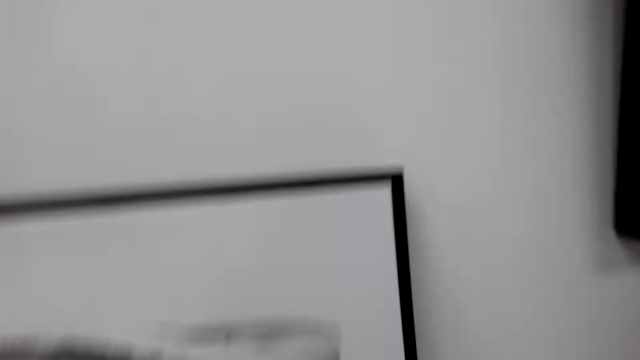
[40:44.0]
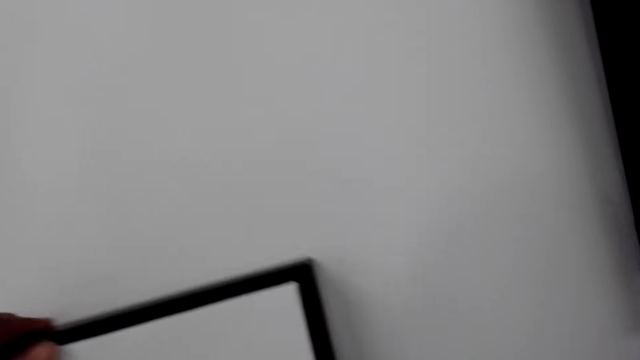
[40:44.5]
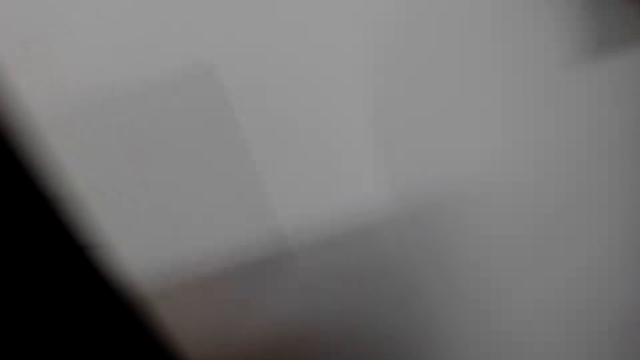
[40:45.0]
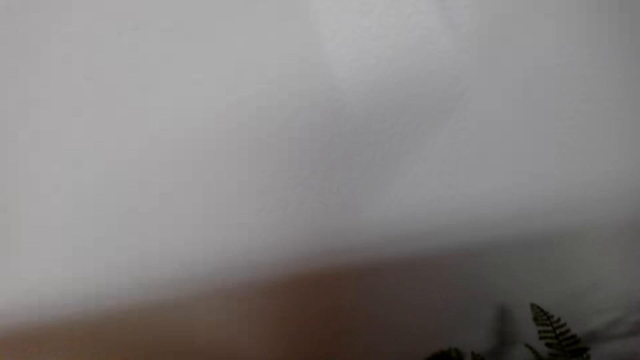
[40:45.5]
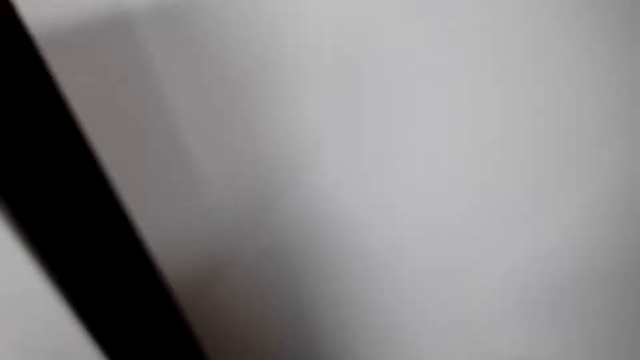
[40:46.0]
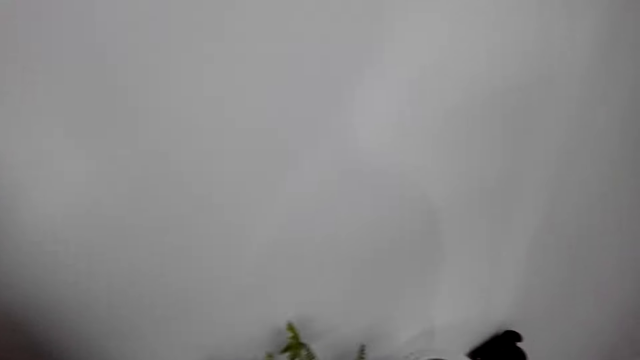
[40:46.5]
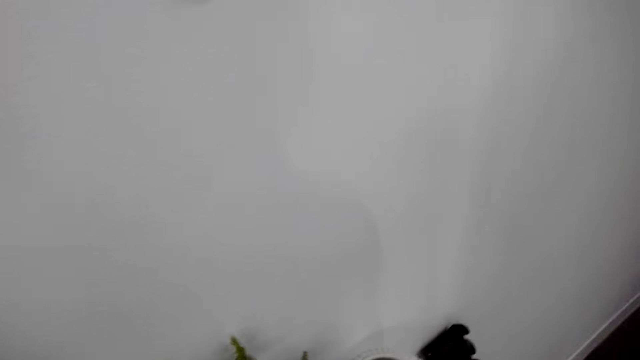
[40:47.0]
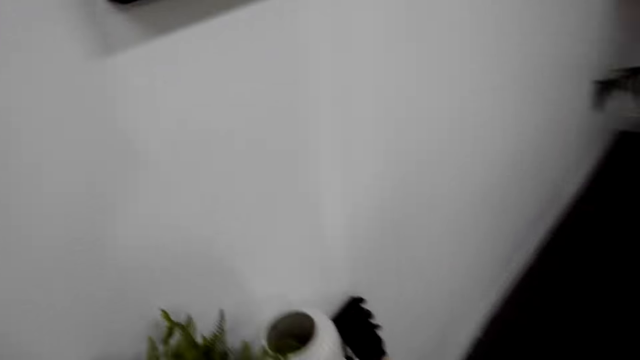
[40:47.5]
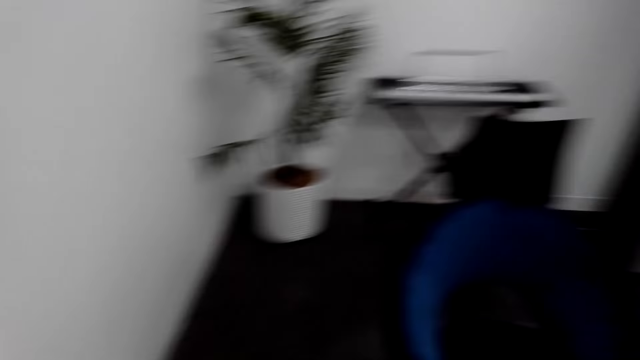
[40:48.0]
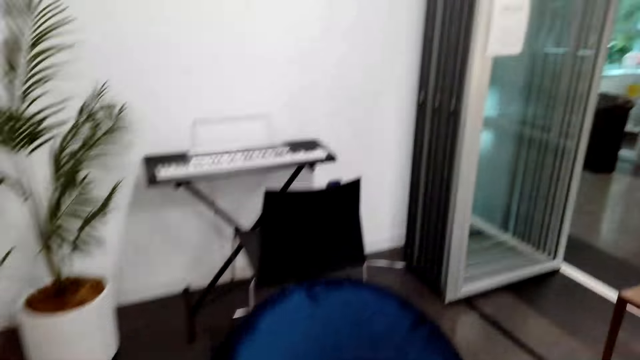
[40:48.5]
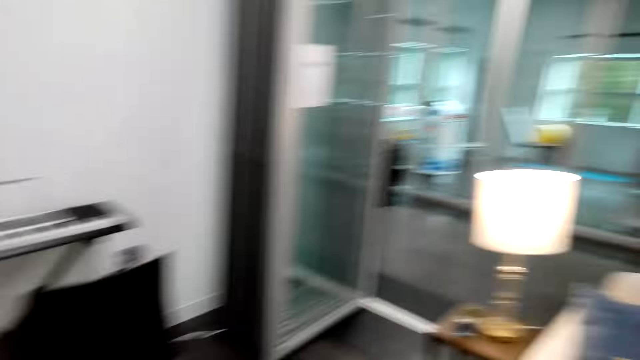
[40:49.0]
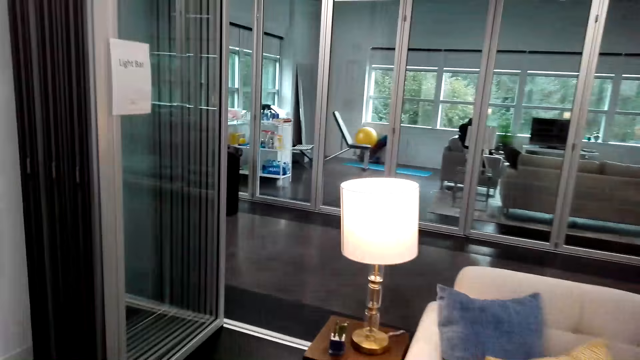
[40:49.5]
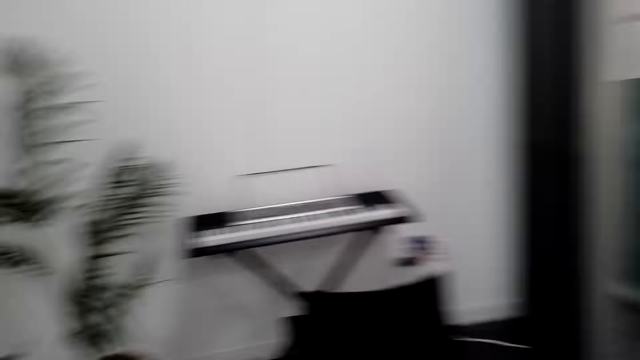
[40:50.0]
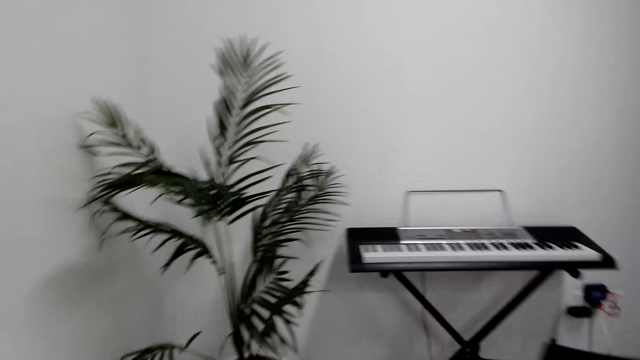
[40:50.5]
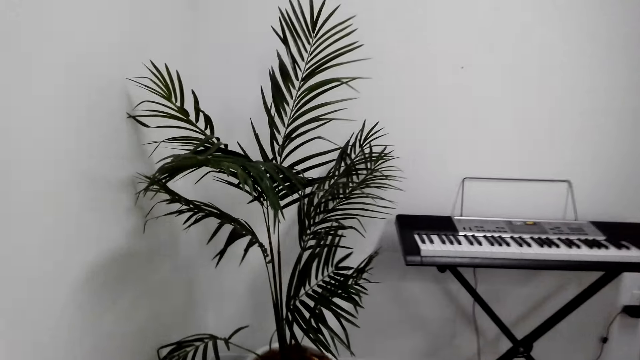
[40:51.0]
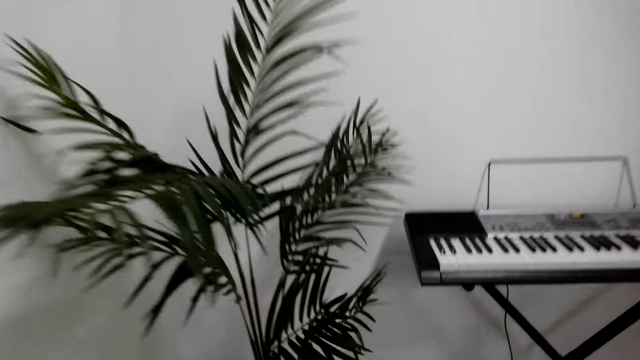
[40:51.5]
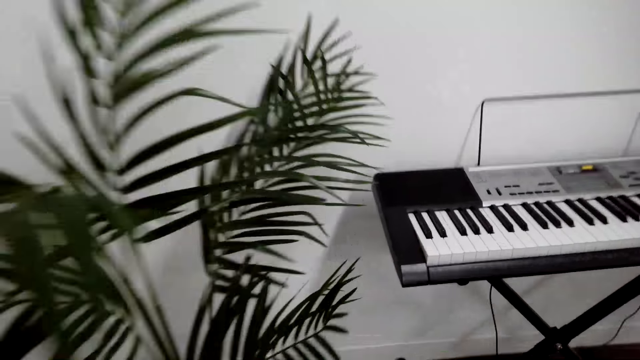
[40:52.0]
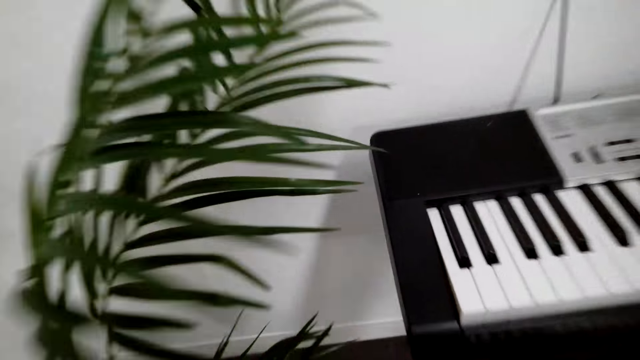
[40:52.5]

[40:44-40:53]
The camera wearer picks up an art from the cabinet. They walk toward a plant vase. They walk around the house.

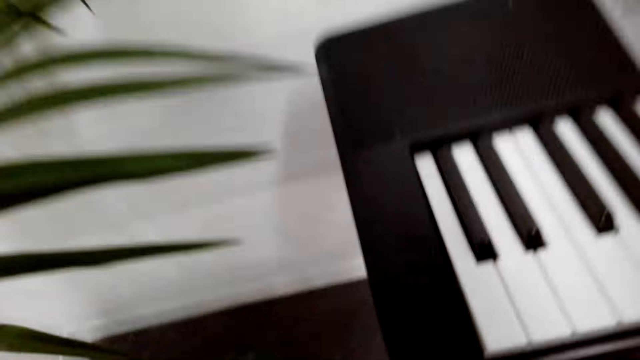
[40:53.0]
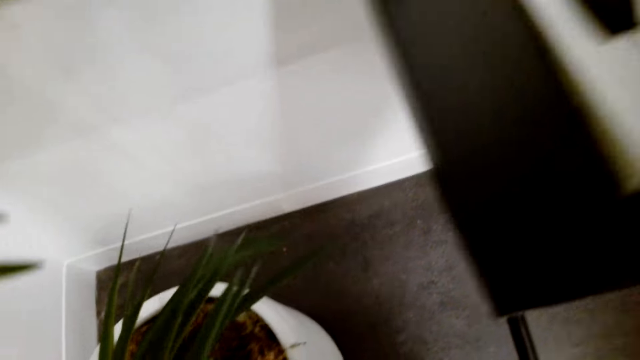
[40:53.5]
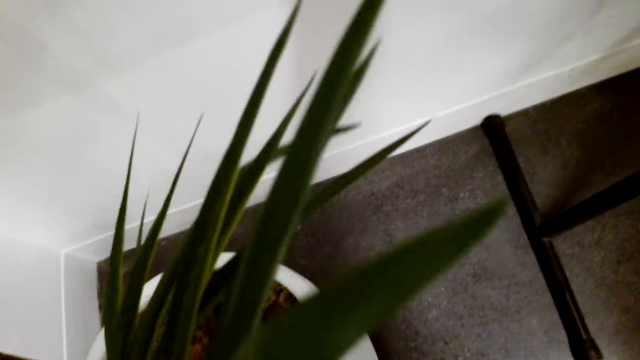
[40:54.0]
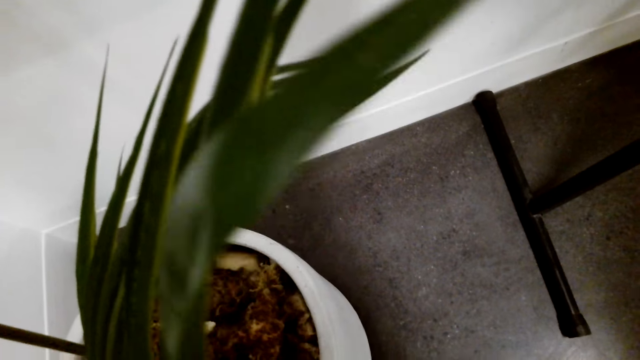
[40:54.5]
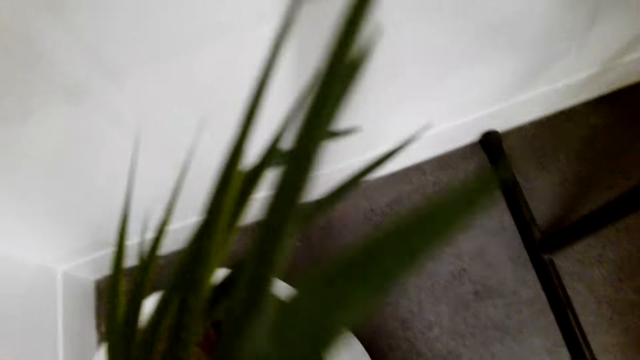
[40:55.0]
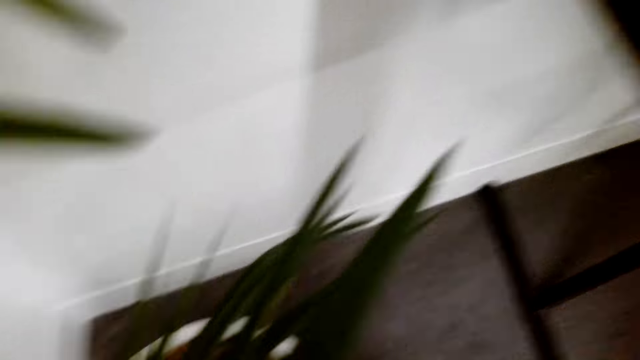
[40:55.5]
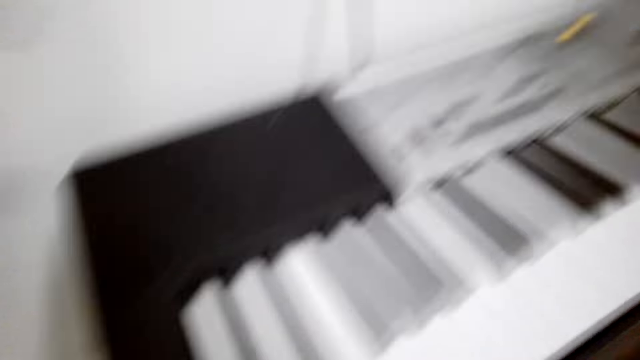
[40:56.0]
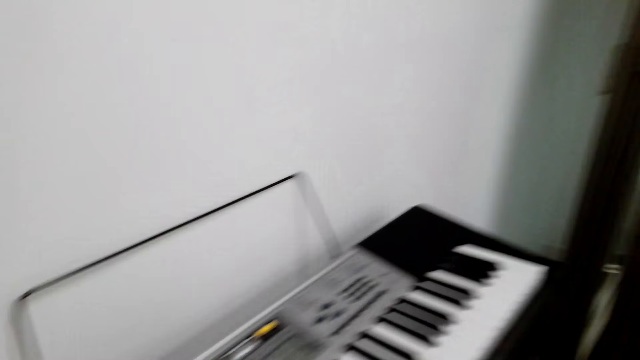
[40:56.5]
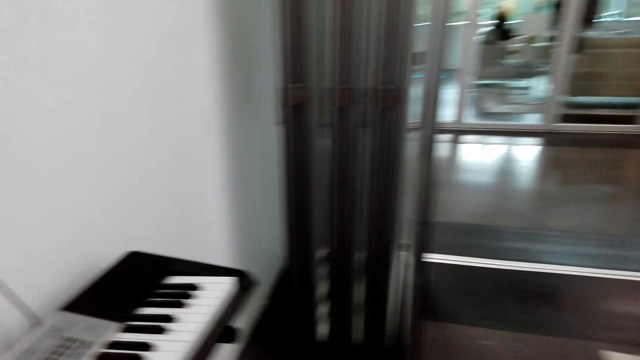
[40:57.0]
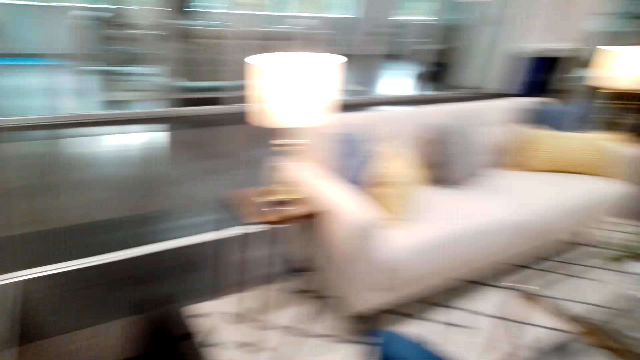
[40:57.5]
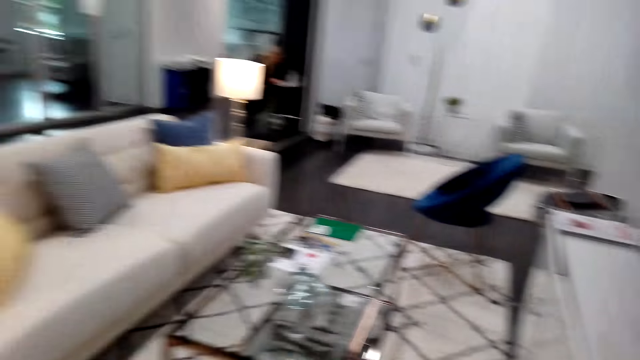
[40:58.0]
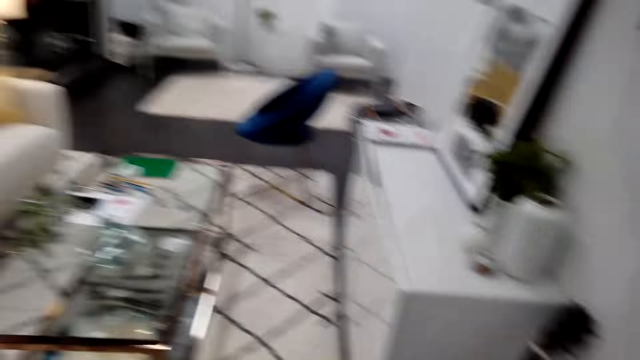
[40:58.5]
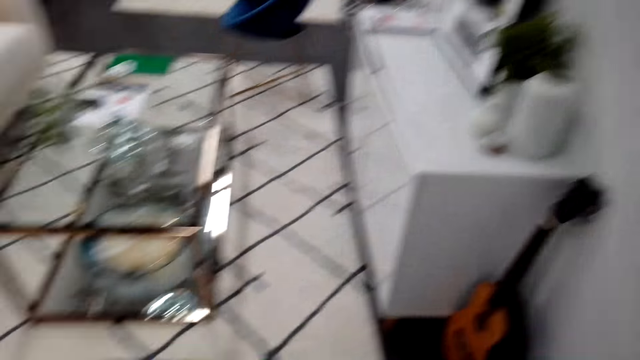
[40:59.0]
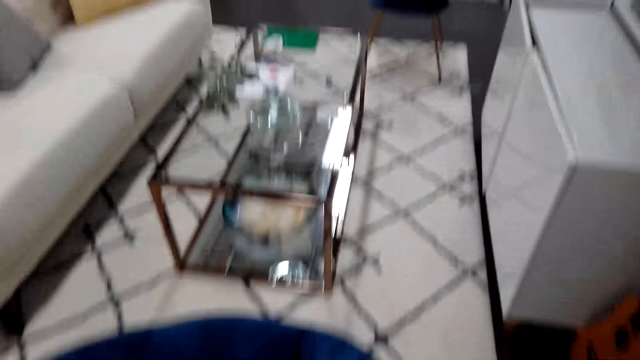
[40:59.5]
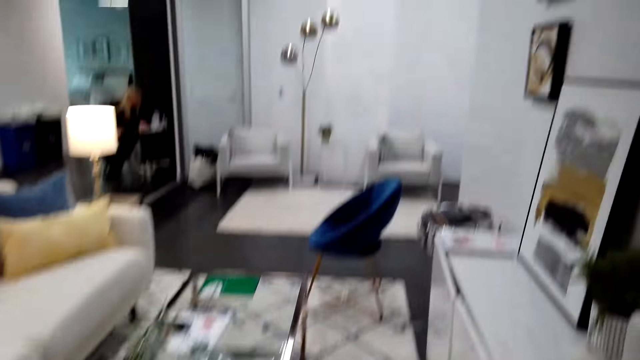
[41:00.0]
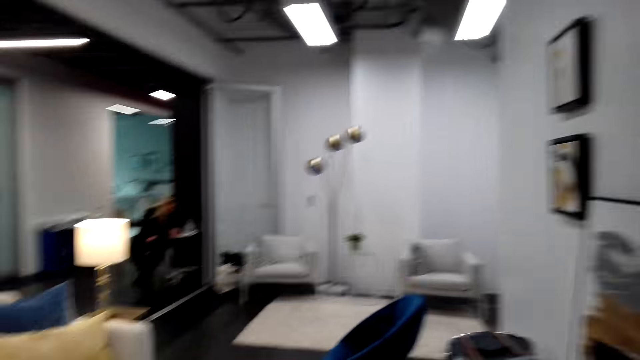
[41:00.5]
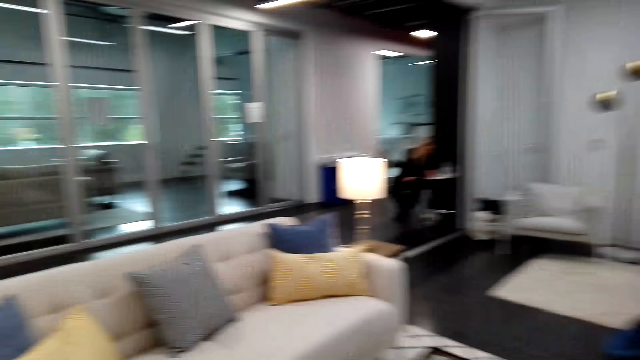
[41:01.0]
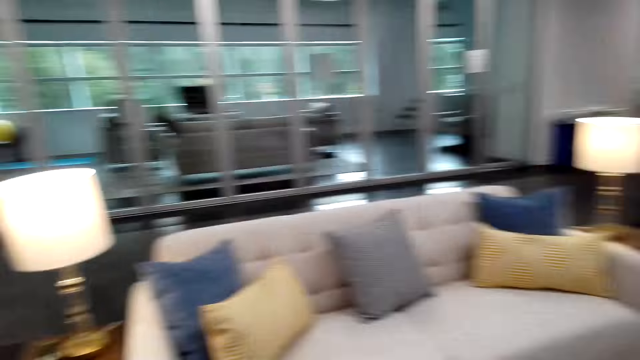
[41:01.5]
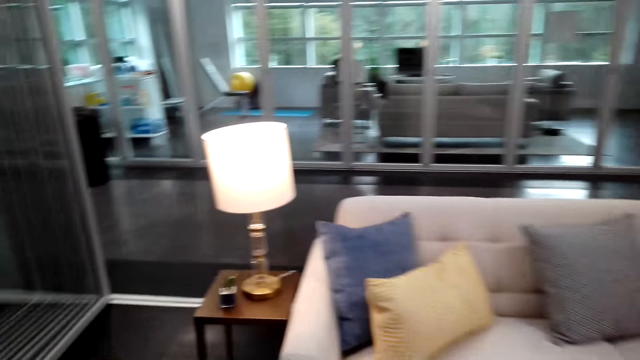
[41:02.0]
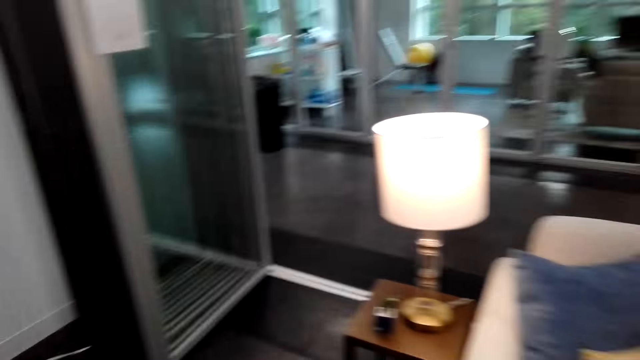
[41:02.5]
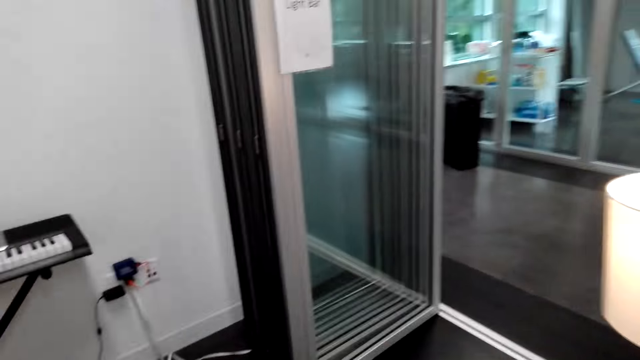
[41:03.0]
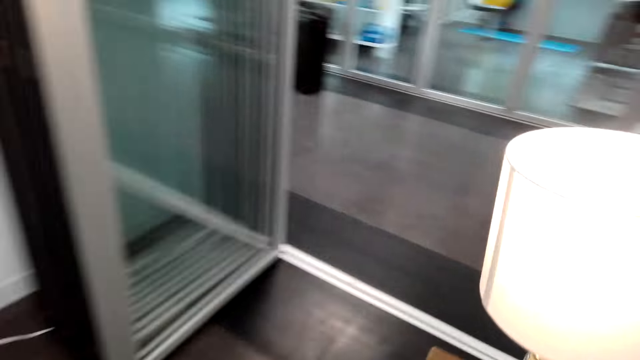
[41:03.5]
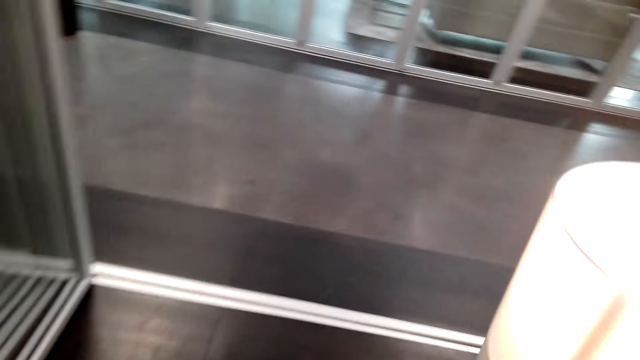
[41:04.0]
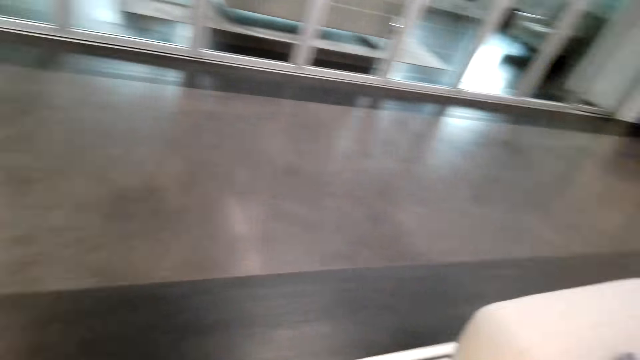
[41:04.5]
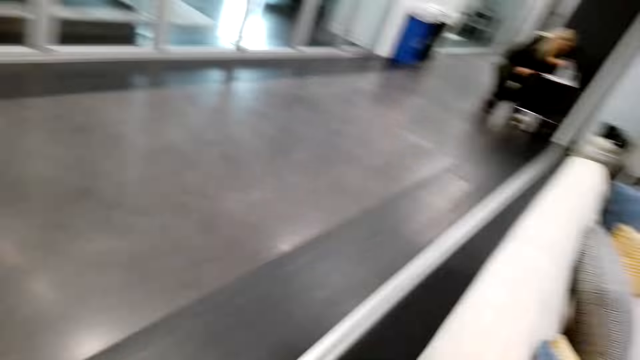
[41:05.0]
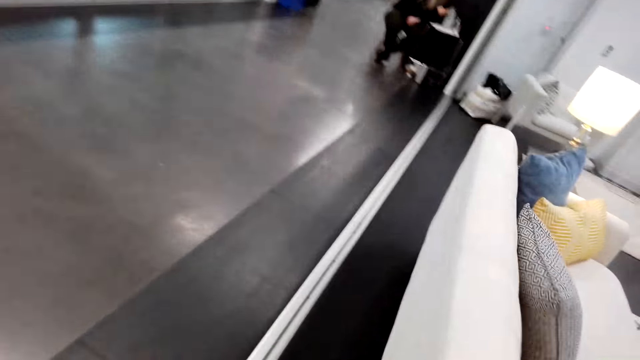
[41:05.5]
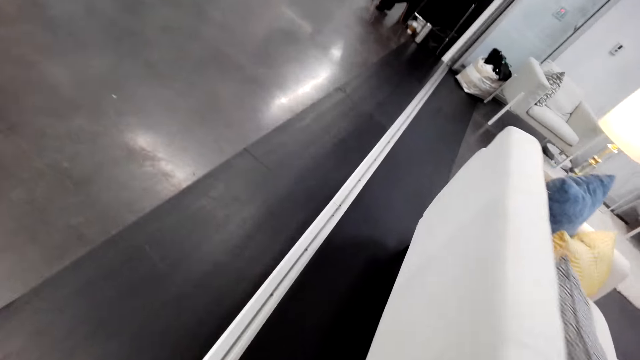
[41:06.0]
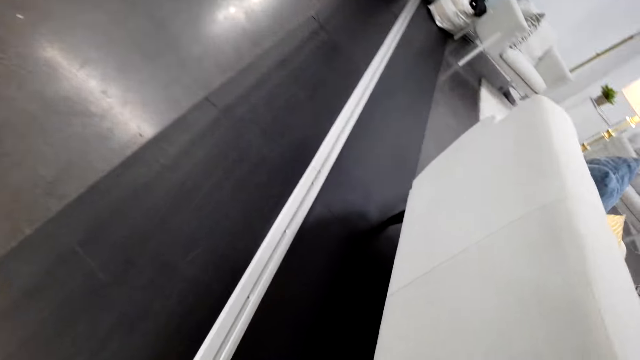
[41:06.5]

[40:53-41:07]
The camera wearer bends down. They touch manure in a vase. They hold on to the vase. They stand up. They look around the house. They walk around the room. They walk around the house.
